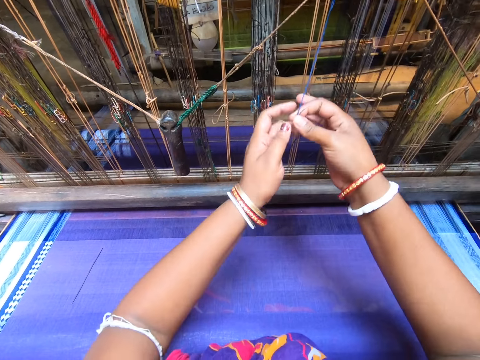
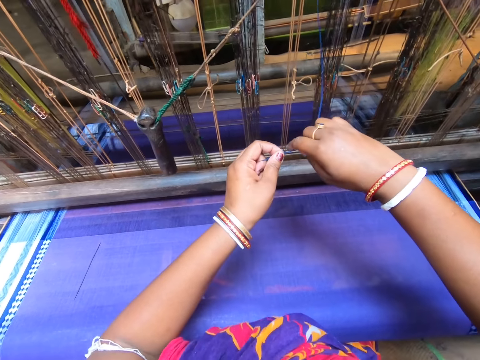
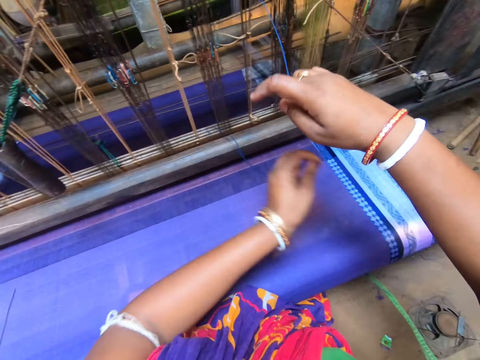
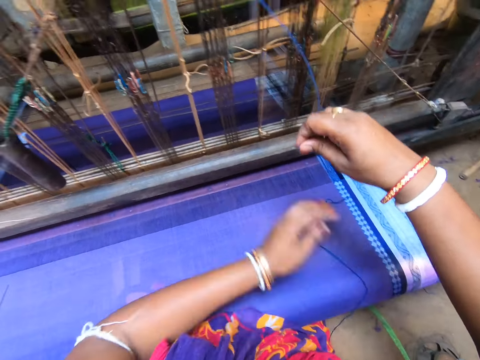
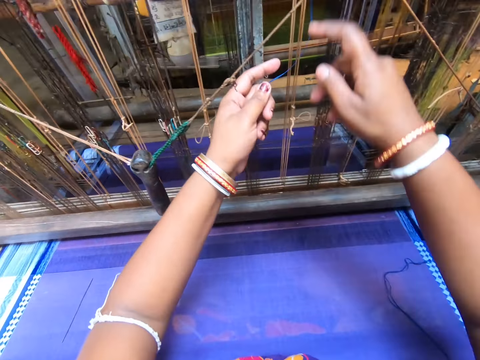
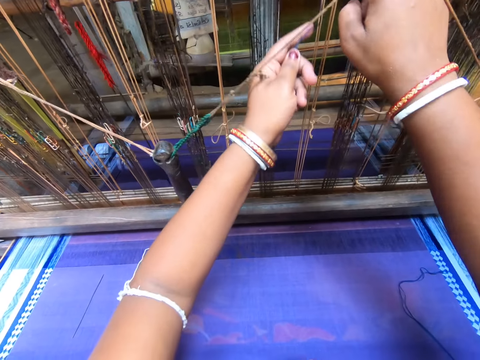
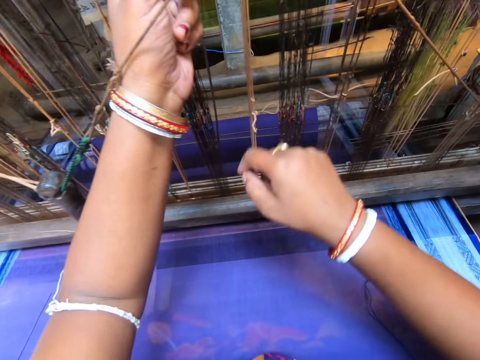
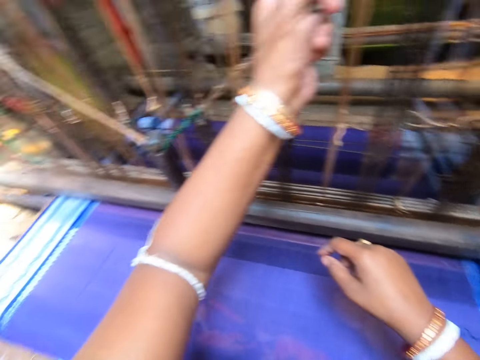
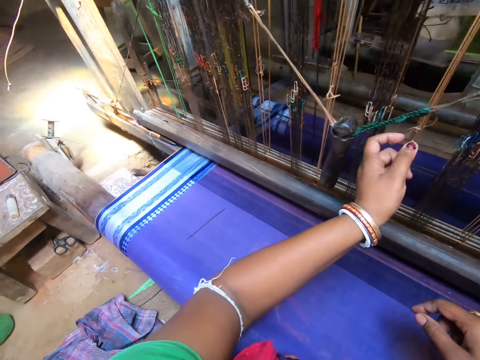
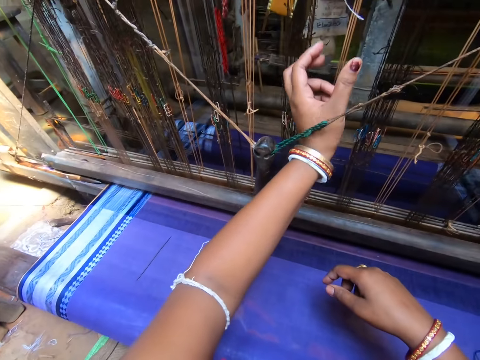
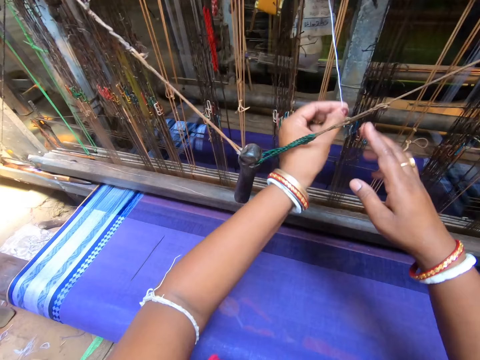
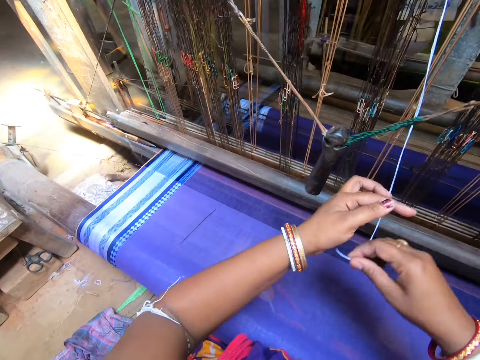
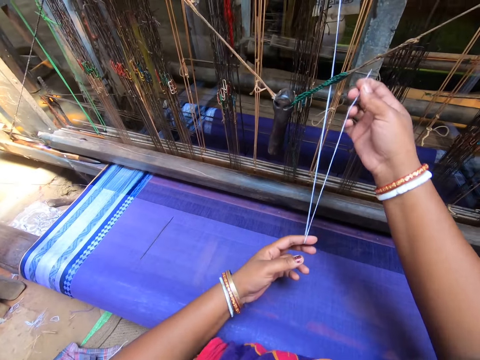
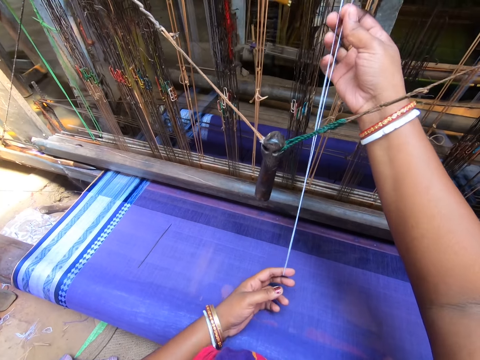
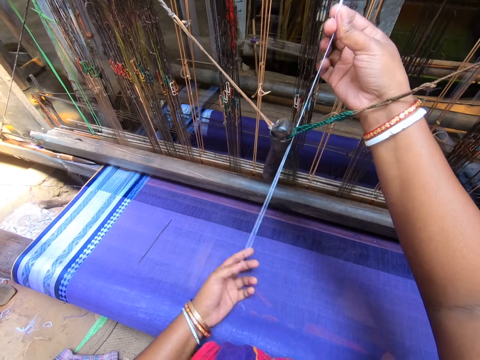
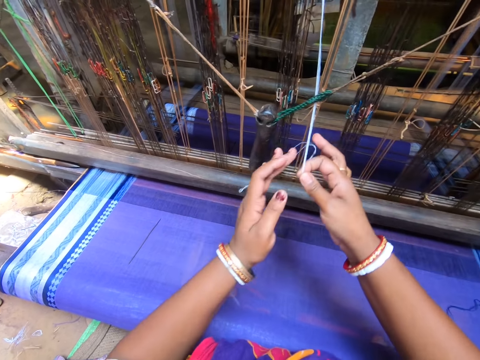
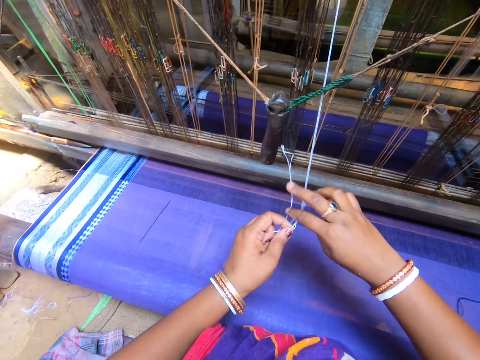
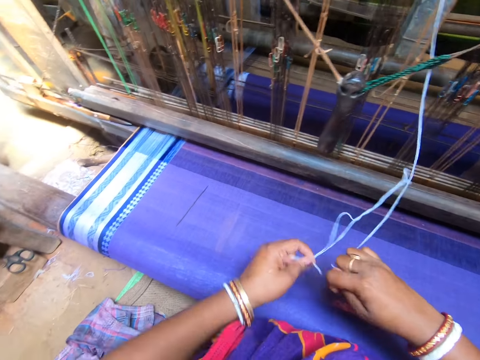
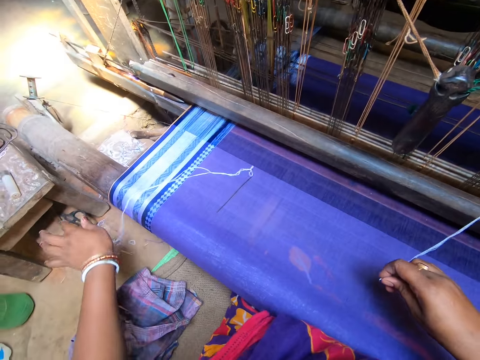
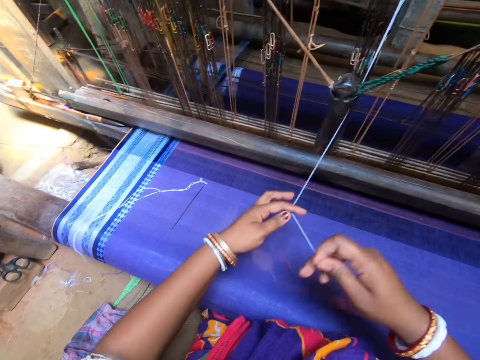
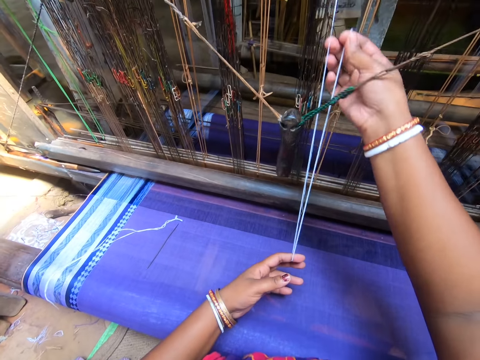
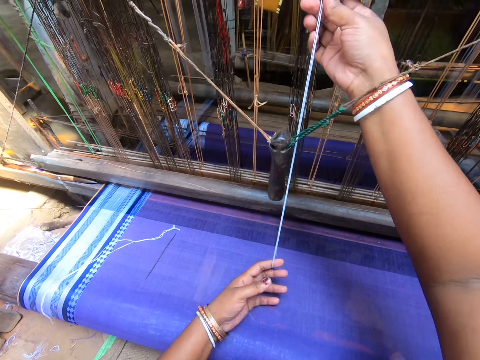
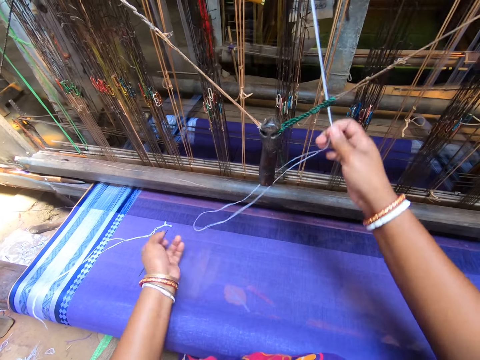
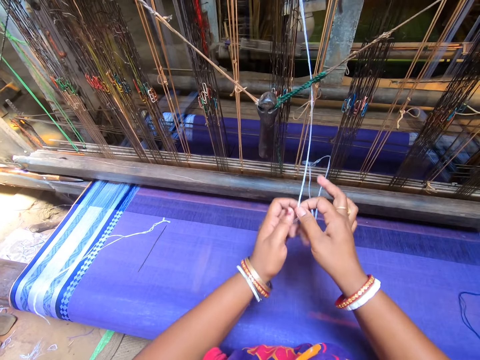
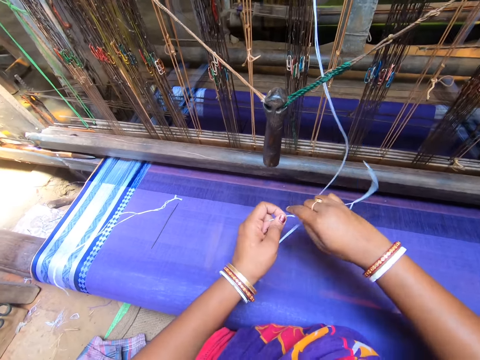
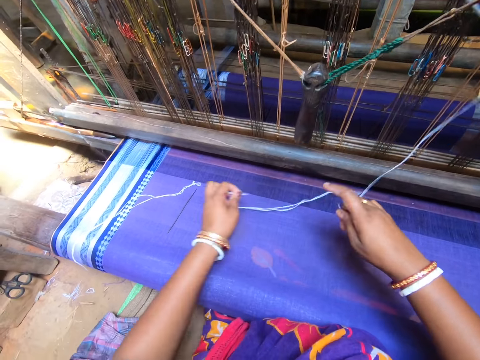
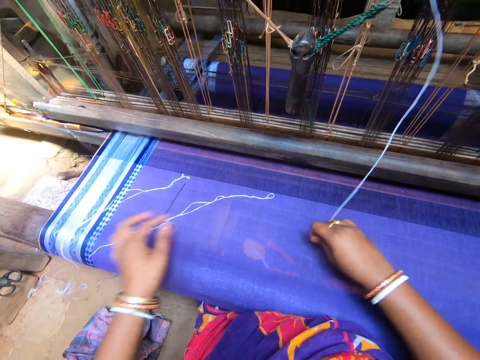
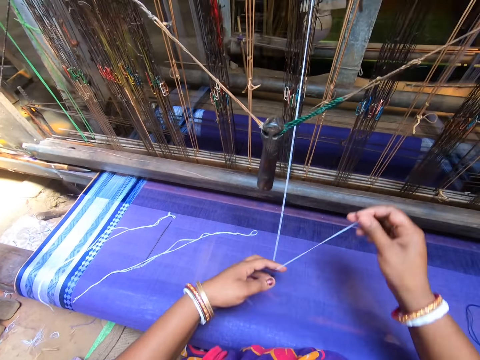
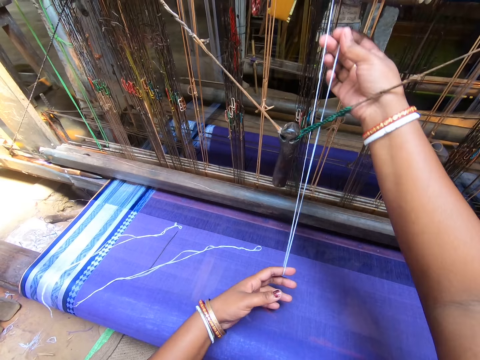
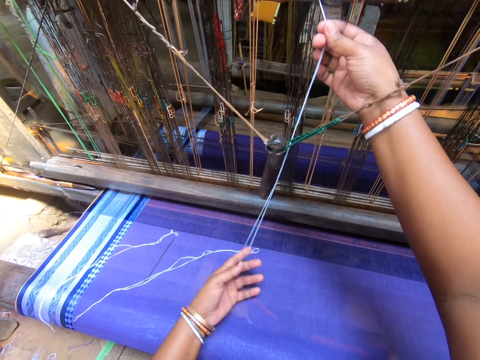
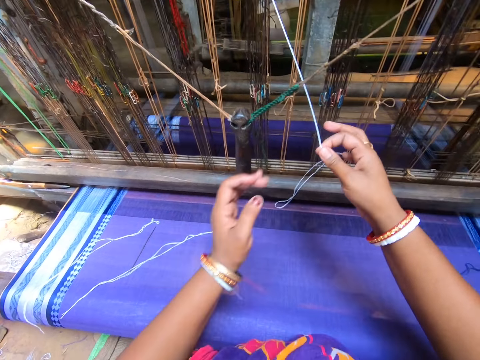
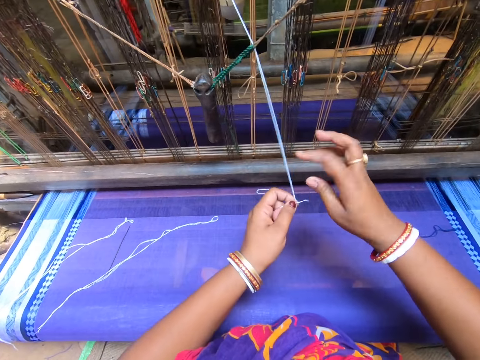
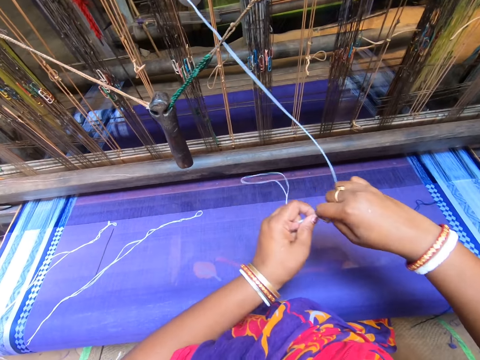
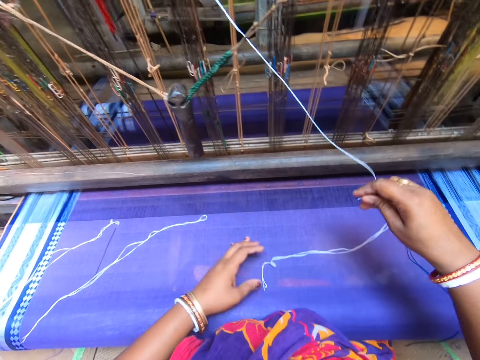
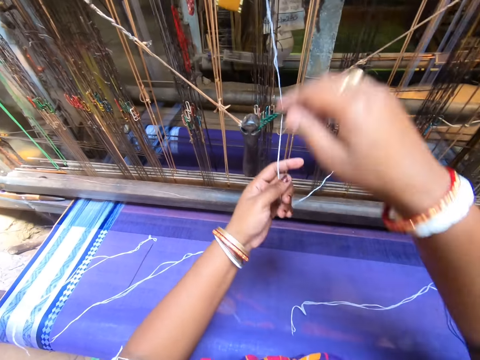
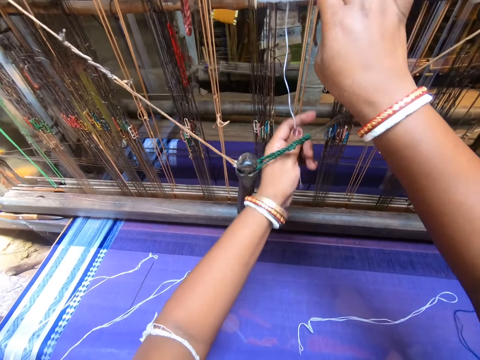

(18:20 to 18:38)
The camera wearer cuts the thread with both hands. She drops the thread in her left hand on the fabric on the handloom. She looks around the shop. She rethreads the thread on the thread roll with both hands. She pulls the thread from the thread roll with her left hand. She folds the thread with both hands. She cuts the thread with both hands. She drops the thread in her left hand on the fabric on the handloom. She folds the thread with both hands. She pulls the thread. She cuts the thread with both hands. She drops the thread in her left hand on the fabric on the handloom. She folds the thread with both hands. She pulls the thread. She cuts the thread with both hands. She drops the thread in her left hand on the fabric on the handloom. She rethreads the thread on the thread roll with both hands. She pulls the thread.

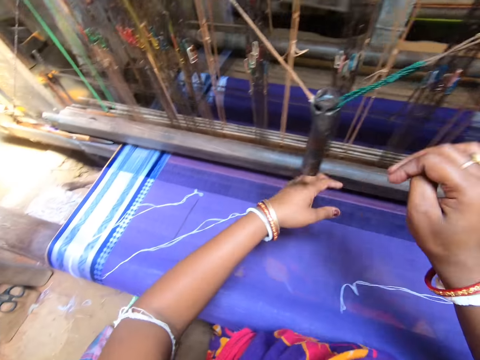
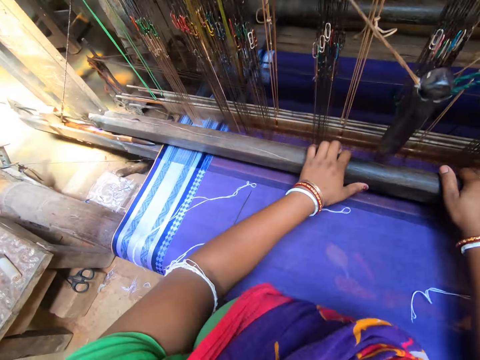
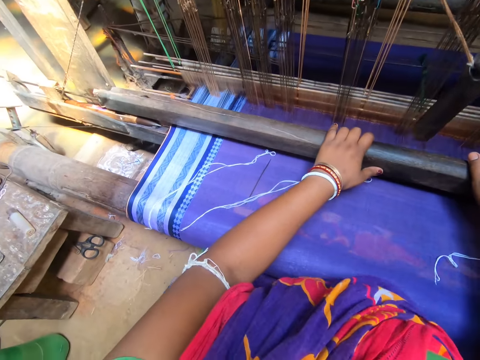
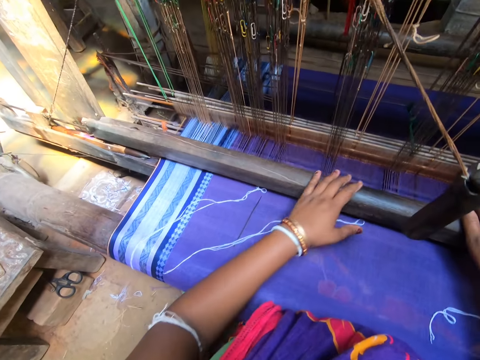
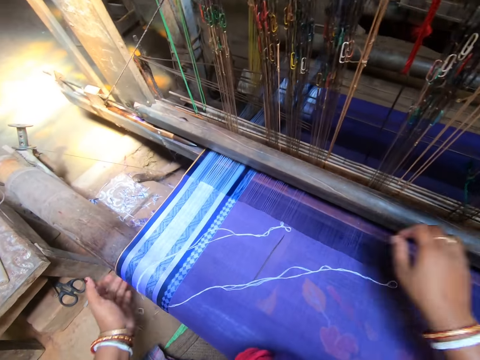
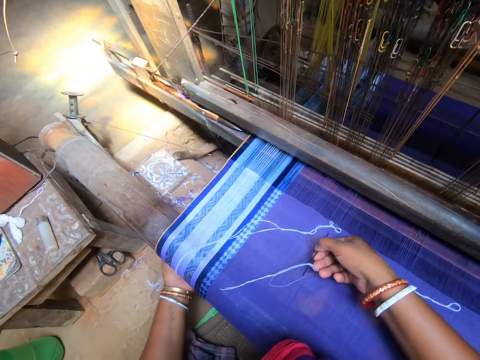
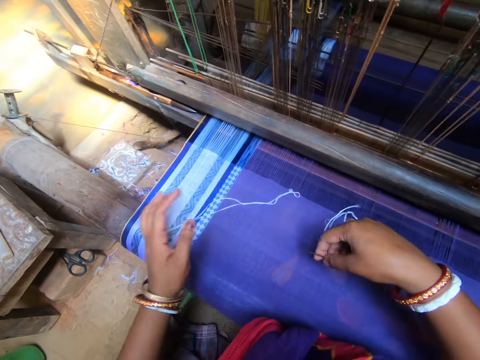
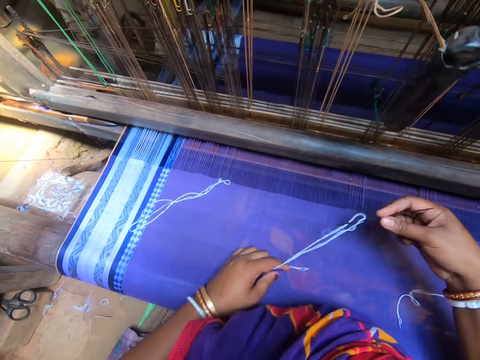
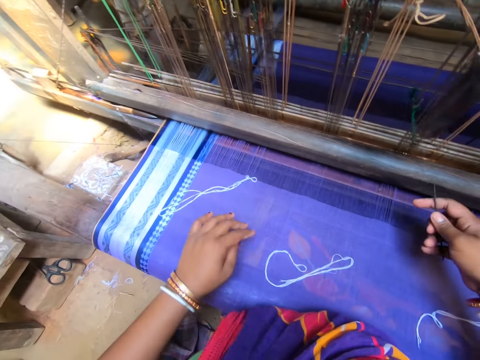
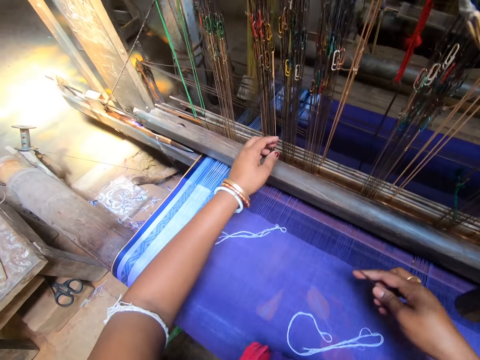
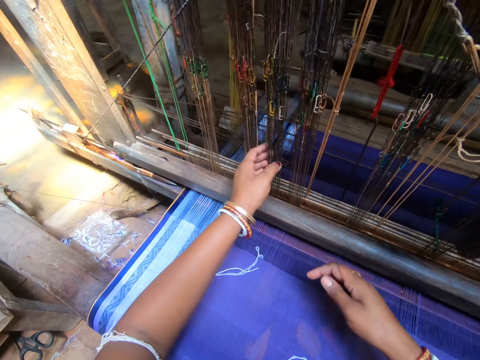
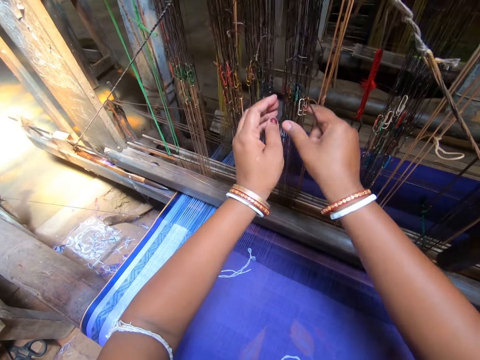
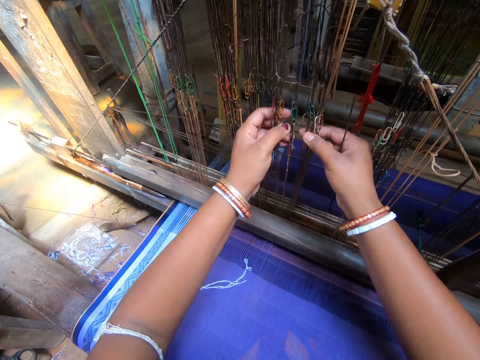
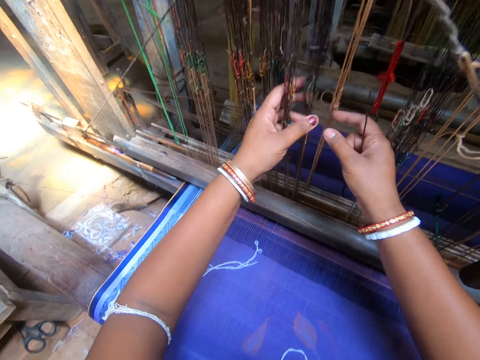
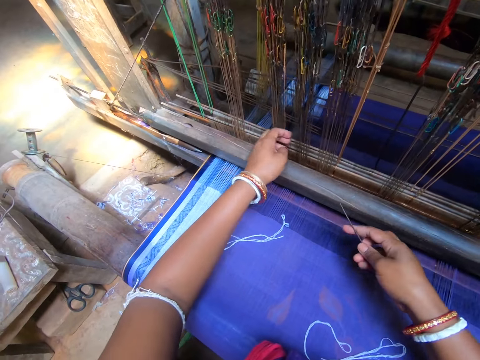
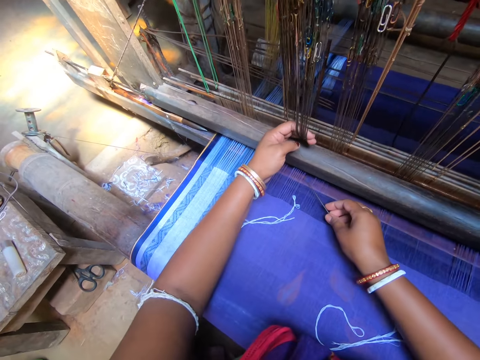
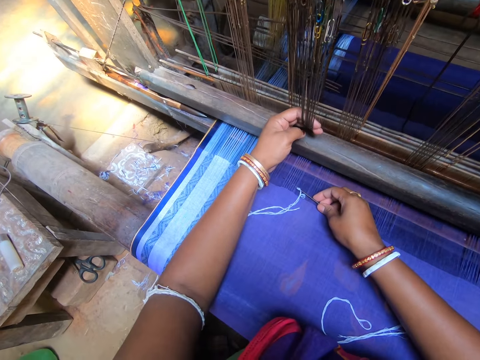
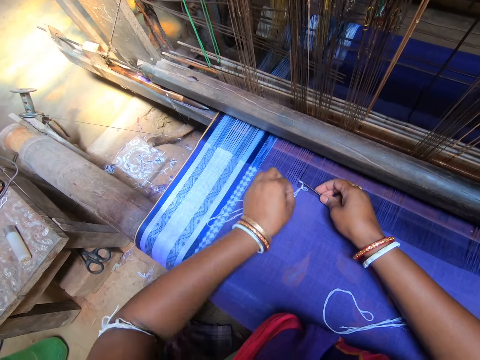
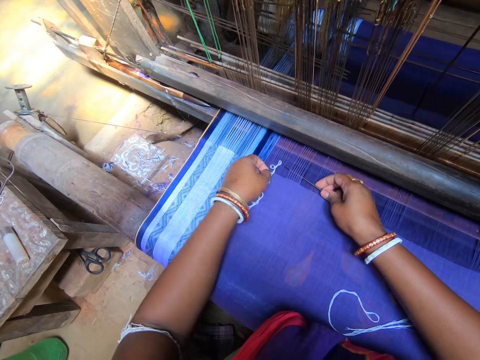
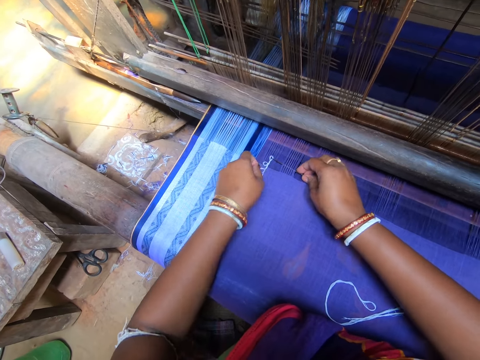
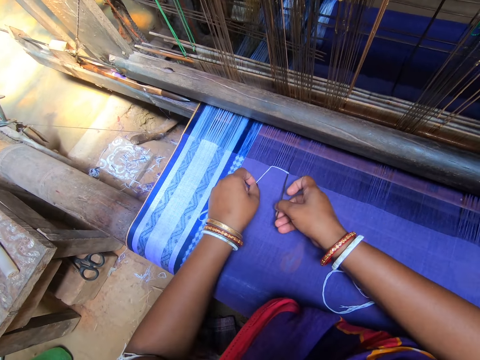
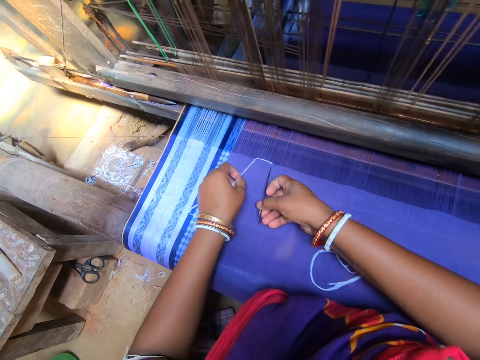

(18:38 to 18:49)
The camera wearer adjusts the handloom or weaving machine roller with both hands. She picks the needle and a thread from the fabric with her right hand. She pulls the thread in her right hand with her left hand. She drops the thread in her left hand on the fabric on the handloom. She touches the heddles of the handloom with both hands. She inspects the weaving machine. She pulls the heddles of the handloom with her left hand. She places the needle in her right hand under the yarns of the fabric. She picks the thread on the fabric with her left hand. She pulls the thread through the yarn of the fabric with the needle in her right hand. She inspects the thread.
